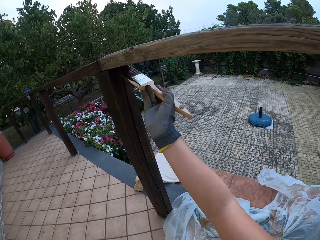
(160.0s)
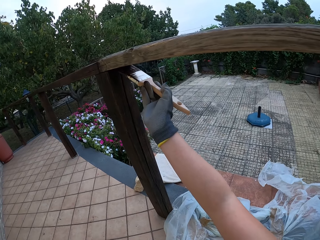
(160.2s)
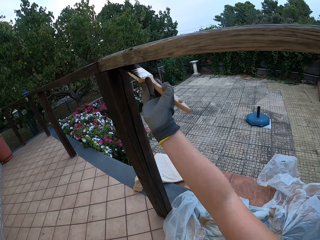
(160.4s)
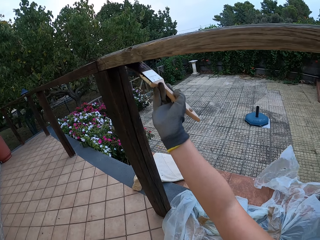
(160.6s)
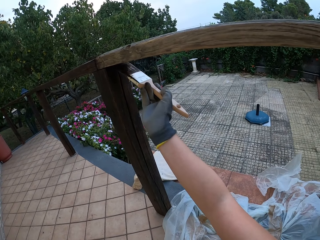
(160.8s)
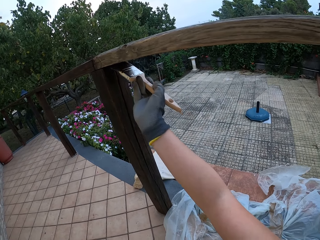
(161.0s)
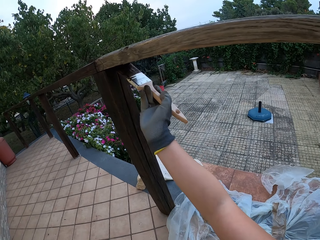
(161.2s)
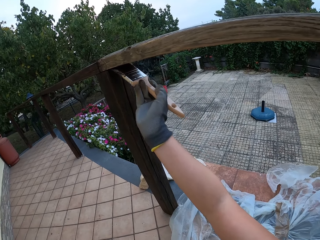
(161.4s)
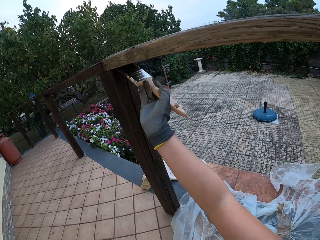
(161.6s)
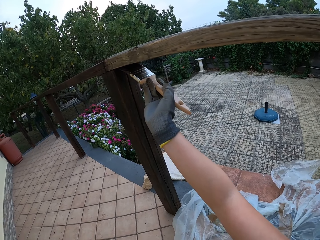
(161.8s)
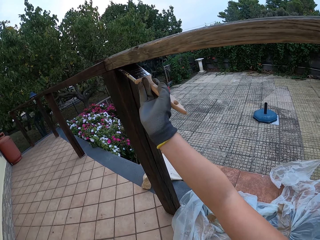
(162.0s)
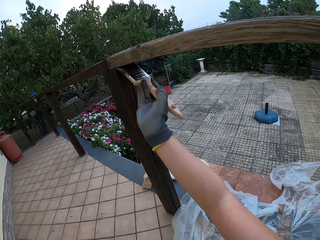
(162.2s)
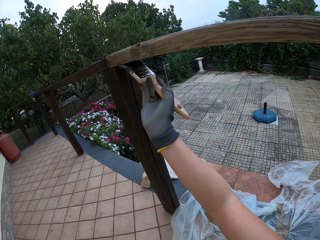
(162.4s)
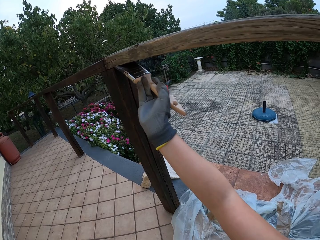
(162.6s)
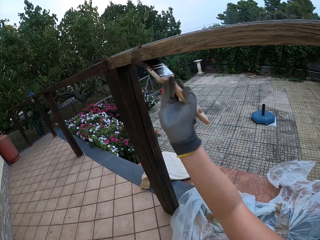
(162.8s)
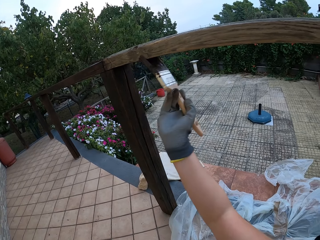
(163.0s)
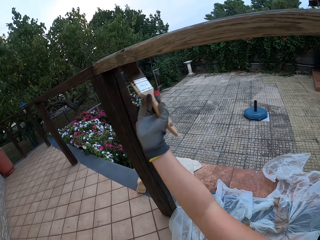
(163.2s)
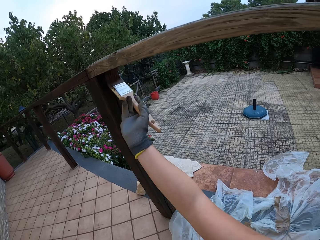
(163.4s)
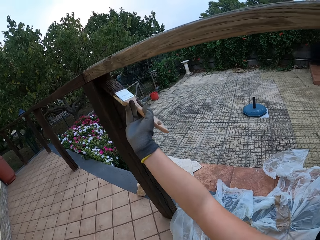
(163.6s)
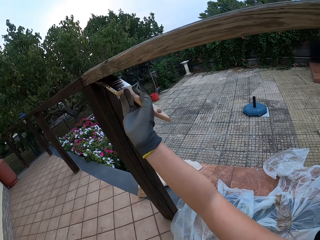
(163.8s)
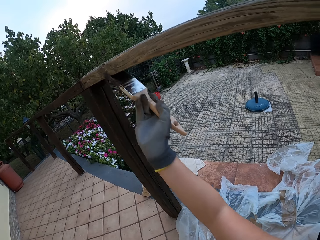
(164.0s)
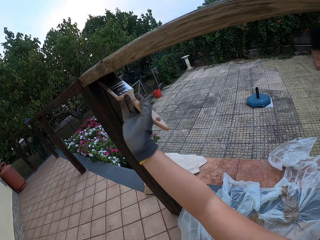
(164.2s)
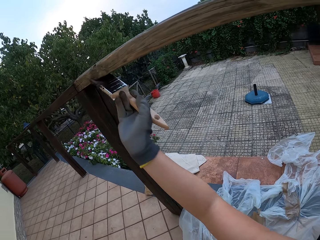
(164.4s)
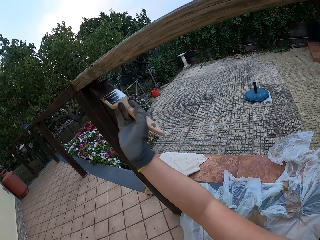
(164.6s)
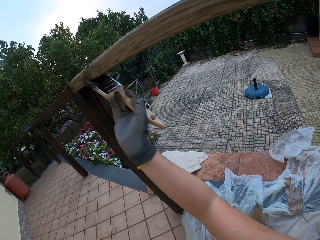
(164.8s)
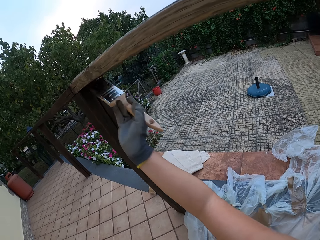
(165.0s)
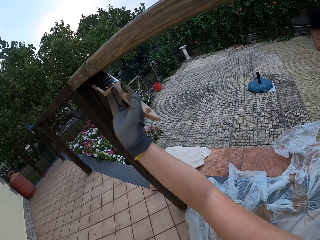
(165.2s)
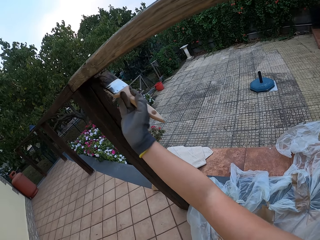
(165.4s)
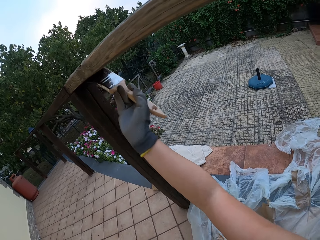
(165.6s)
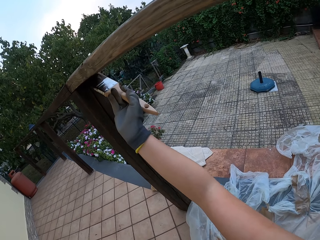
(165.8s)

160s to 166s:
The camera wearer paints the wooden top rail with the paintbrush in his gloved right hand.

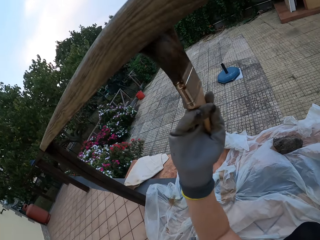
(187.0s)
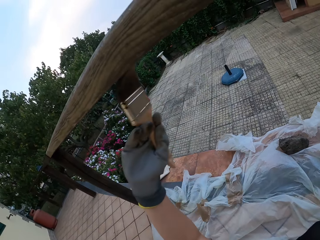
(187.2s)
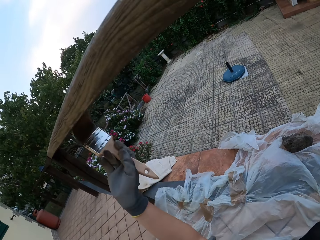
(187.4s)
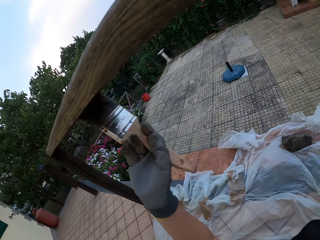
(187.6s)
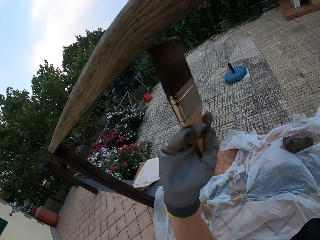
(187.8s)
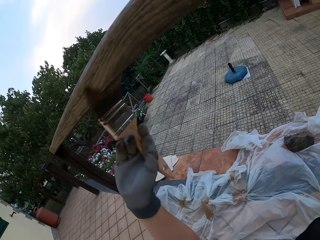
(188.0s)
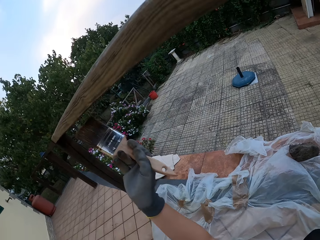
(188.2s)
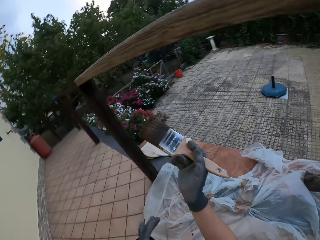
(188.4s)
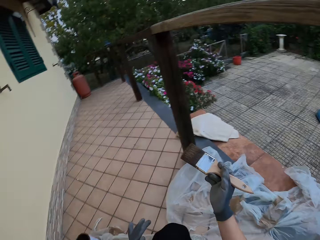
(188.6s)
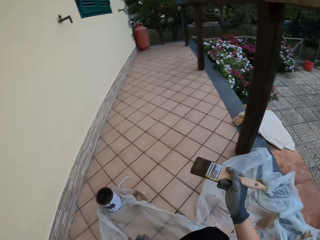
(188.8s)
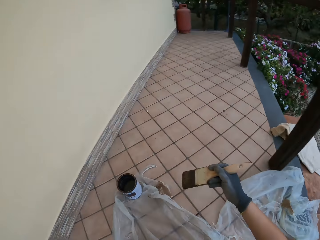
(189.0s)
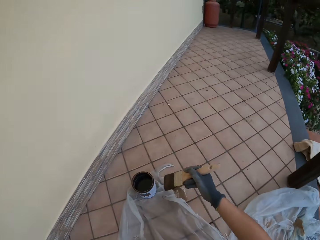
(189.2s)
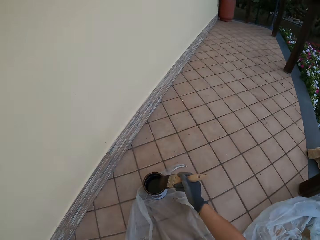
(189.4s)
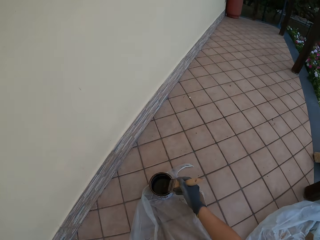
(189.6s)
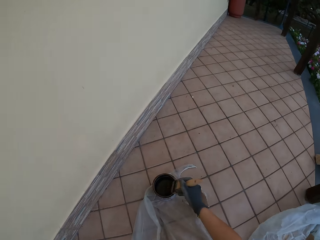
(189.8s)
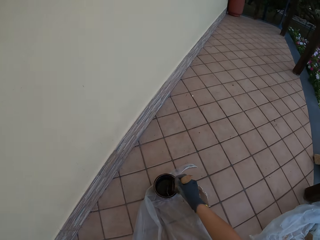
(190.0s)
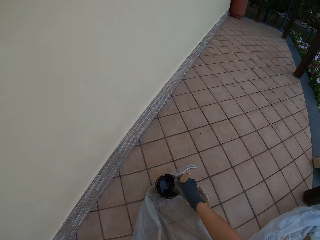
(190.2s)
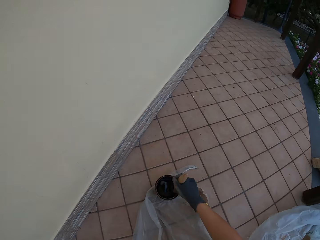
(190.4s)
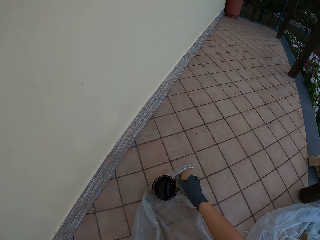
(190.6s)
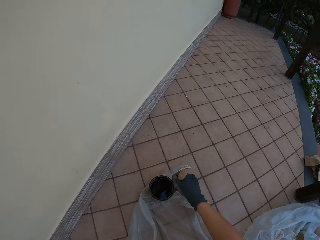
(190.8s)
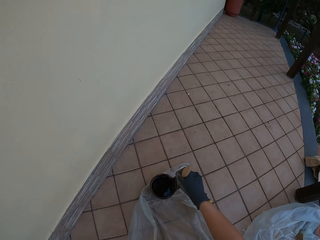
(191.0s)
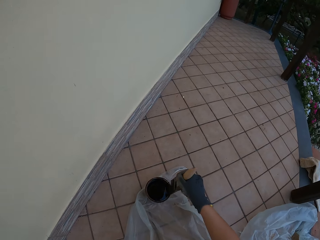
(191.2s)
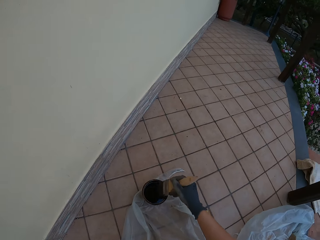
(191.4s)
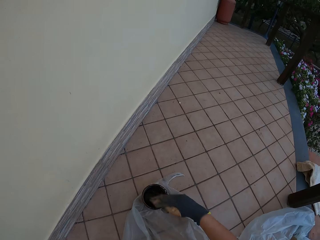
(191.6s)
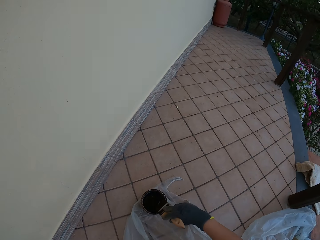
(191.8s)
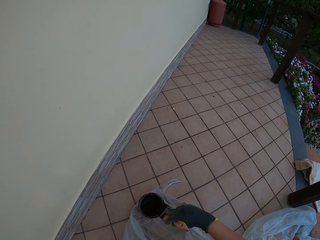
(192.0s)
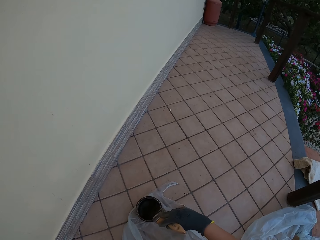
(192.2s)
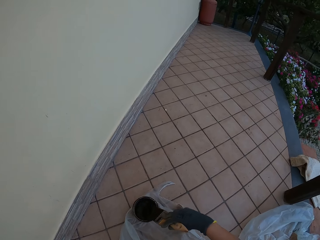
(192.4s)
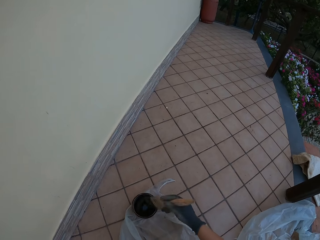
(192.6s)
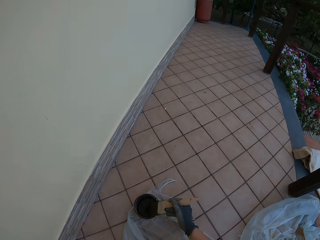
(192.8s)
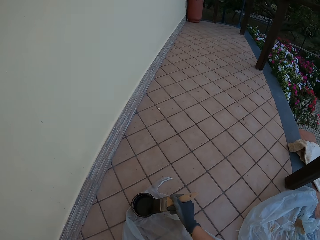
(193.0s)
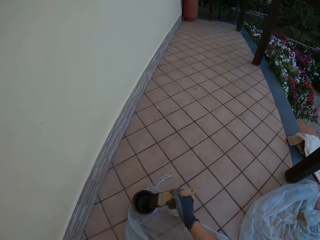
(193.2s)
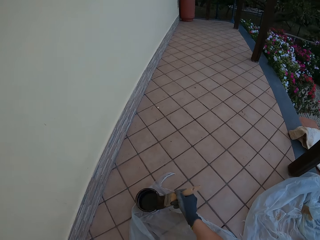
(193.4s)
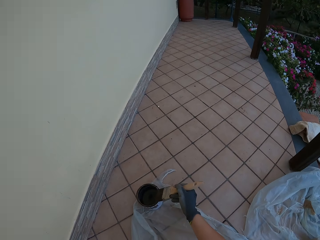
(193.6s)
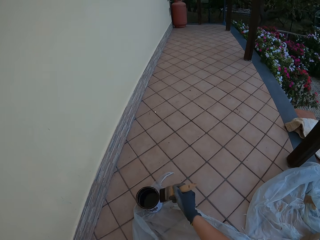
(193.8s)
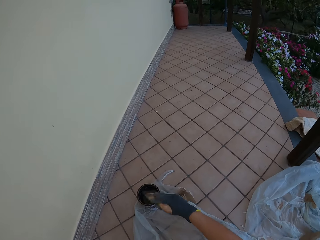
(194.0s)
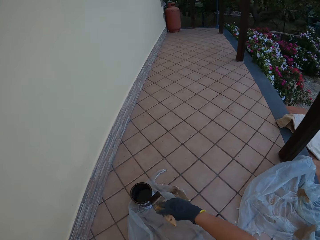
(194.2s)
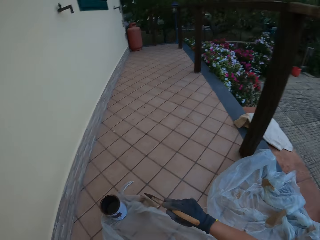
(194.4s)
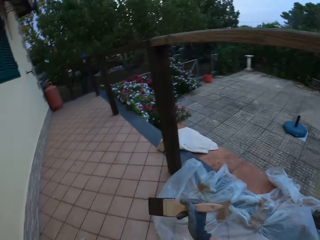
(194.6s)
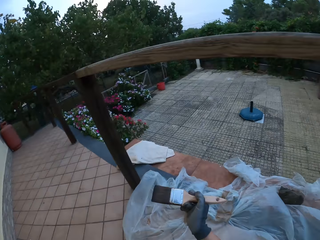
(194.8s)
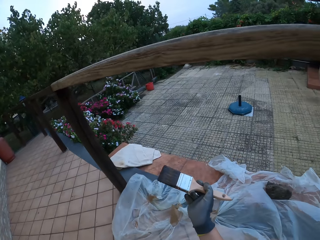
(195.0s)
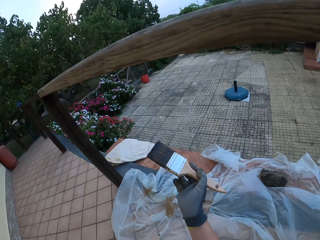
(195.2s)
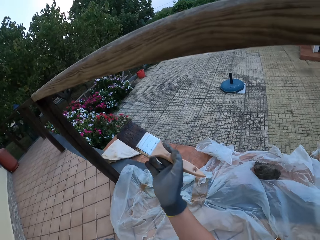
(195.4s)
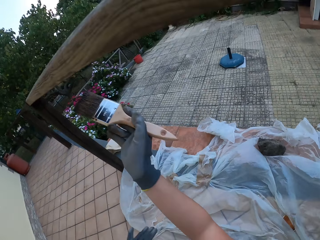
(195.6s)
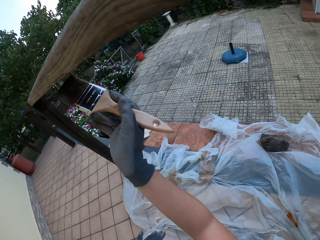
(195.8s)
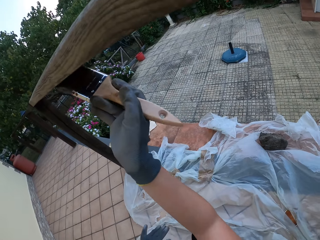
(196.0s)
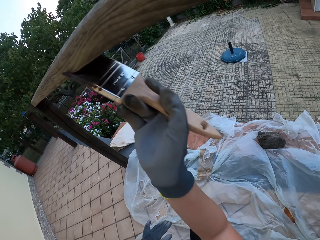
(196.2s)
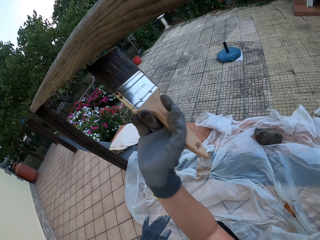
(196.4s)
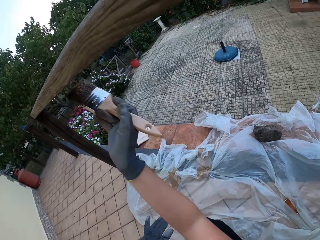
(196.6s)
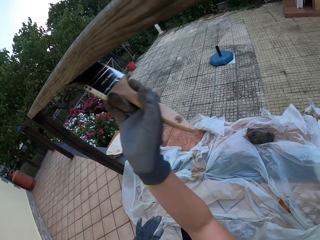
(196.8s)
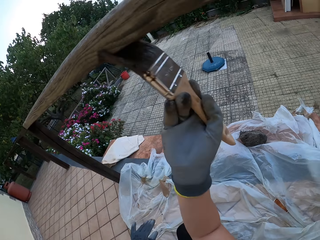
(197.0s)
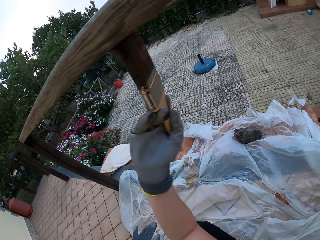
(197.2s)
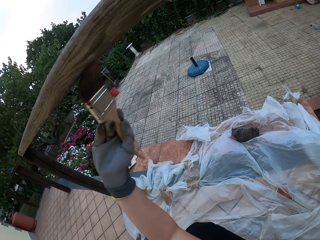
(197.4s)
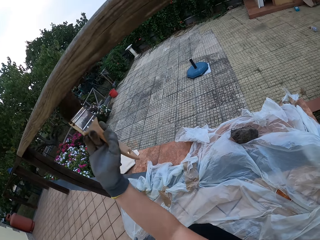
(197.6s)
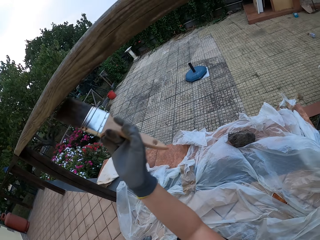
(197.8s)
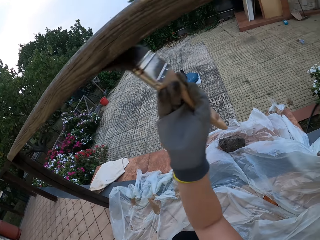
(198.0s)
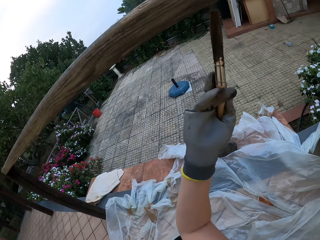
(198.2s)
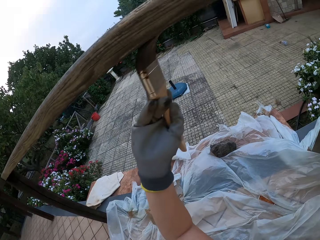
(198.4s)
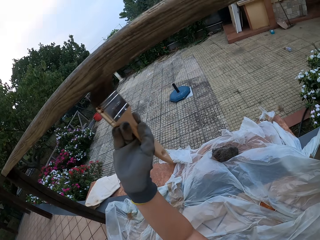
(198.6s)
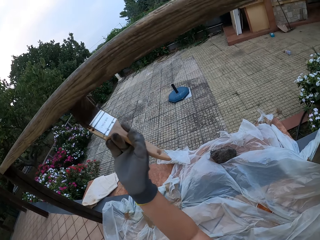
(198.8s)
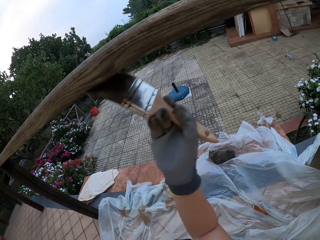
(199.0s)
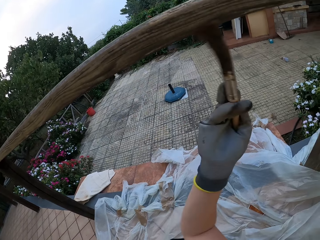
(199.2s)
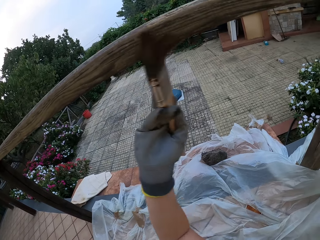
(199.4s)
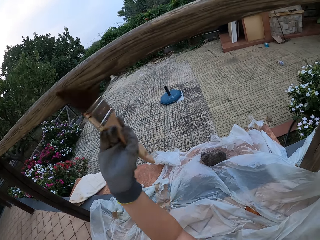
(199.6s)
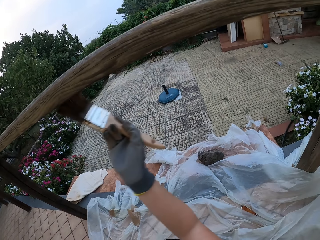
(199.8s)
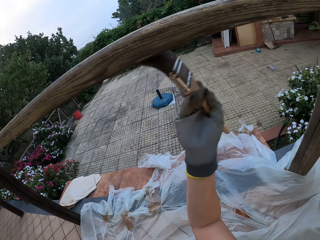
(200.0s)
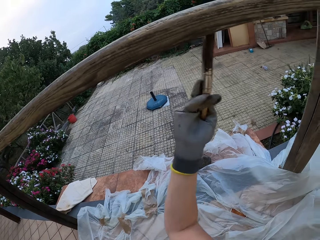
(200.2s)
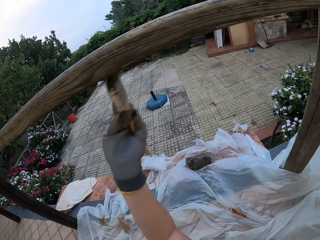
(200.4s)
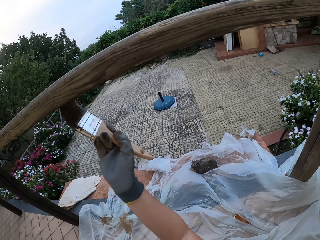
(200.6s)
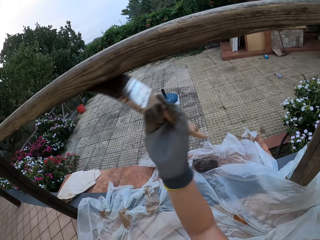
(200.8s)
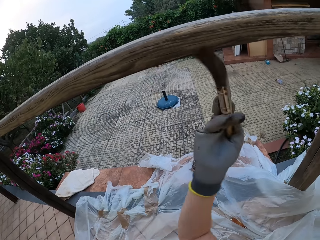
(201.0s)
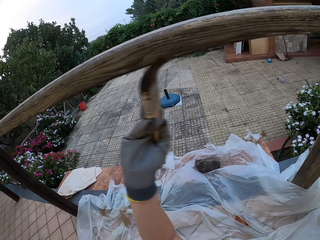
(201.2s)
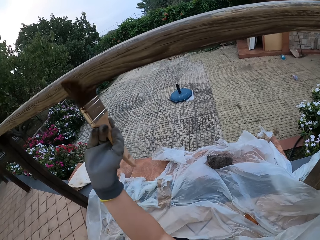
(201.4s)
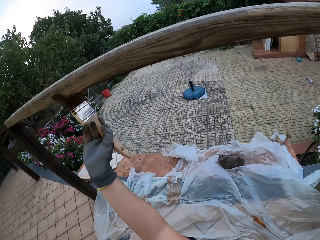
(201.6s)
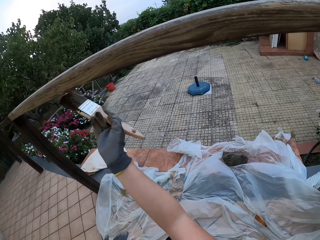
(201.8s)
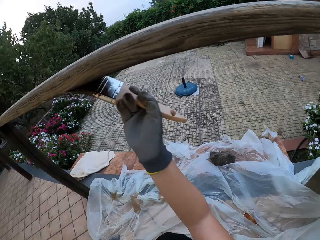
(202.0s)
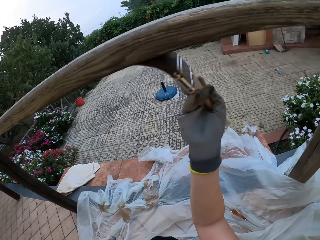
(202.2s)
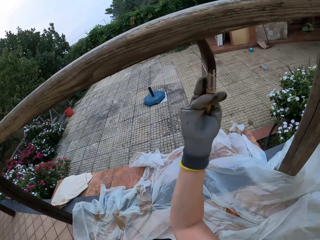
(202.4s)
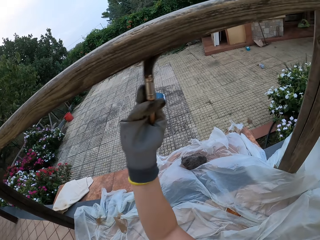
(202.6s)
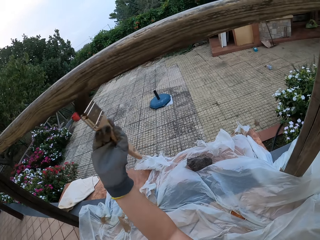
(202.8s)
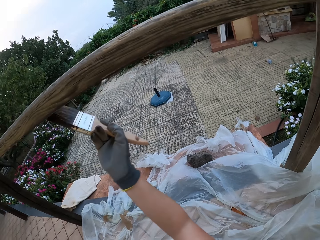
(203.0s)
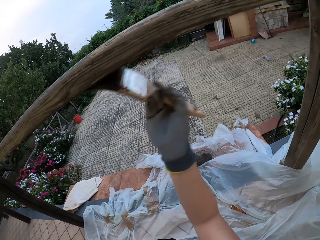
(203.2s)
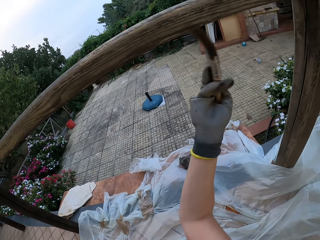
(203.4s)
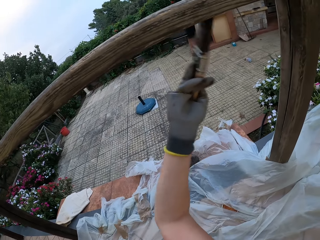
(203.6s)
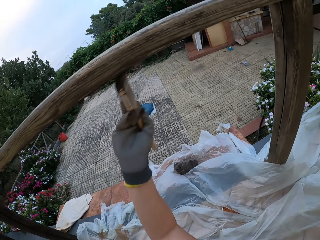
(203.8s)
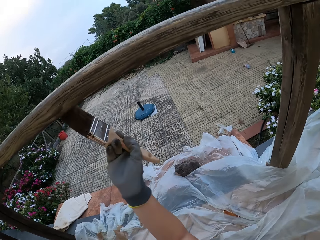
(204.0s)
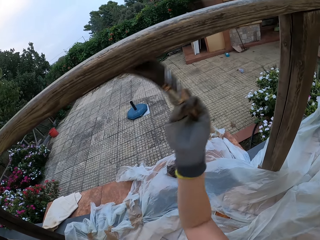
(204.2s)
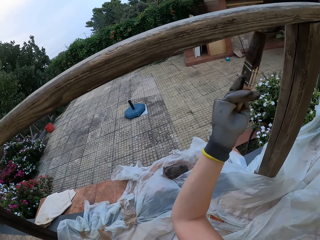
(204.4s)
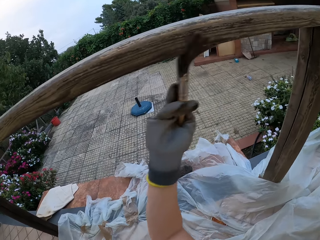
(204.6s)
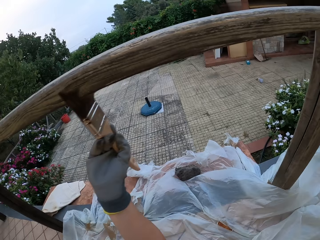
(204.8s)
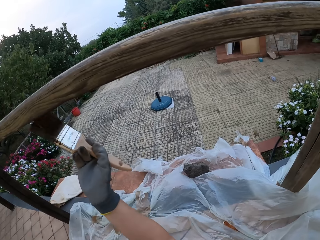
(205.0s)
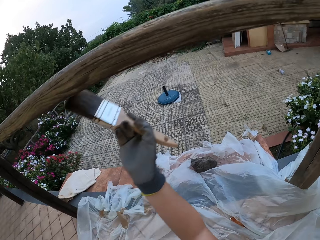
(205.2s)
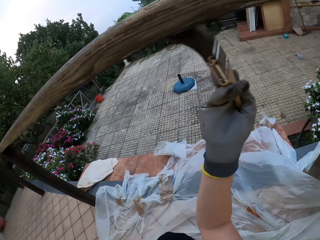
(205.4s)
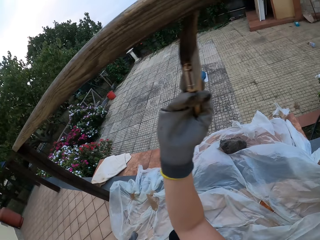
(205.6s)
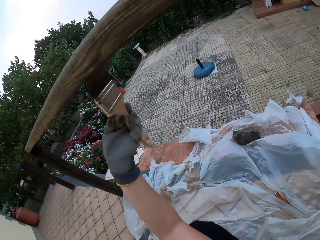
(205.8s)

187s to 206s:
The camera wearer looks around the compound. He moves the paintbrush to the wood paint can. He dips the paintbrush in his gloved right hand into the paint bucket on the floor. He stirs the wood paint with the paintbrush. He drains the paint on the paintbrush in his gloved right hand at the edge of the paint bucket on the floor. He wipes the paintbrush on the wood paint can. He looks around the compound. He paints the wooden top rail with the paintbrush in his gloved right hand.
